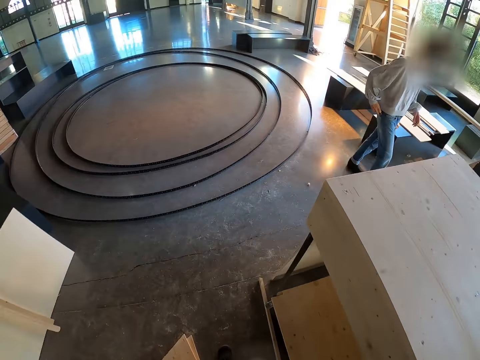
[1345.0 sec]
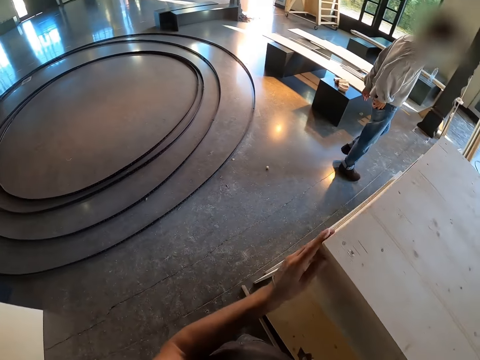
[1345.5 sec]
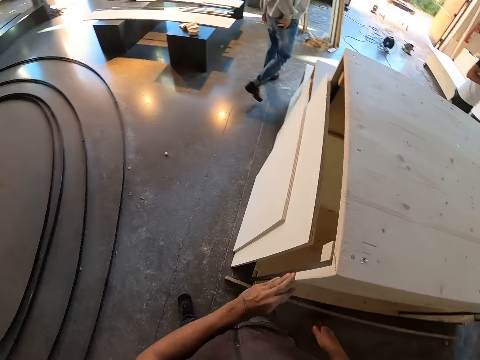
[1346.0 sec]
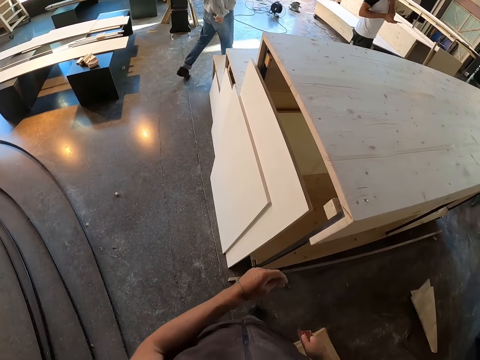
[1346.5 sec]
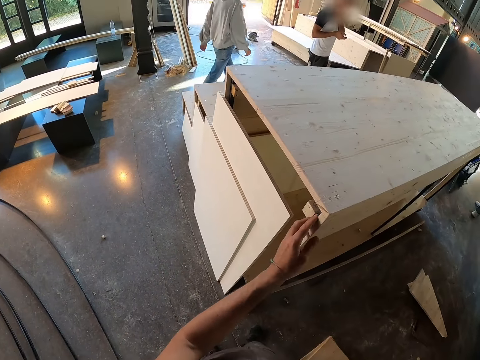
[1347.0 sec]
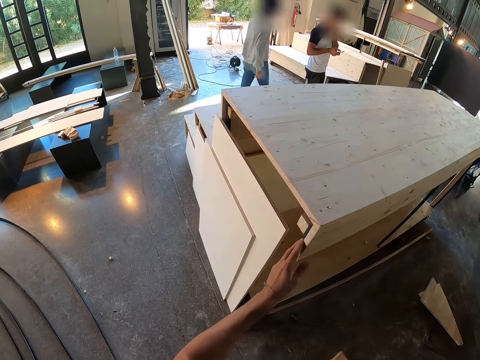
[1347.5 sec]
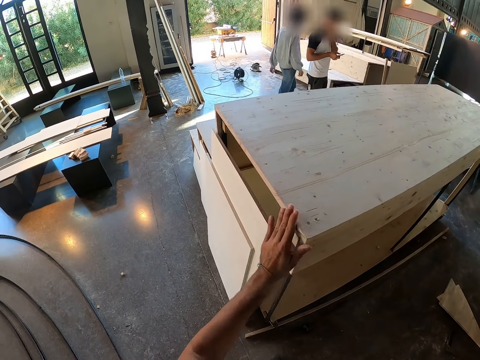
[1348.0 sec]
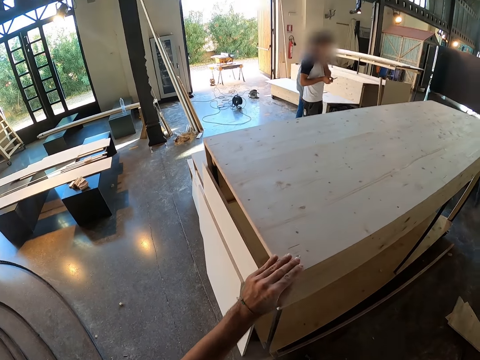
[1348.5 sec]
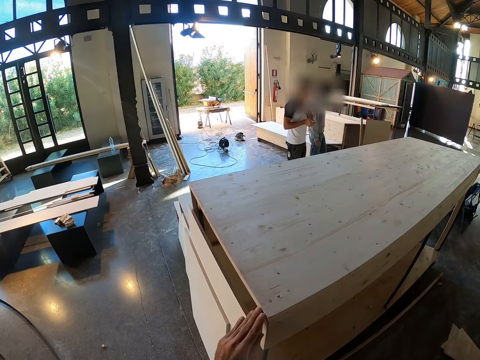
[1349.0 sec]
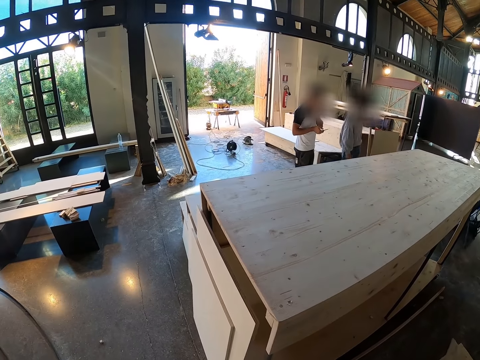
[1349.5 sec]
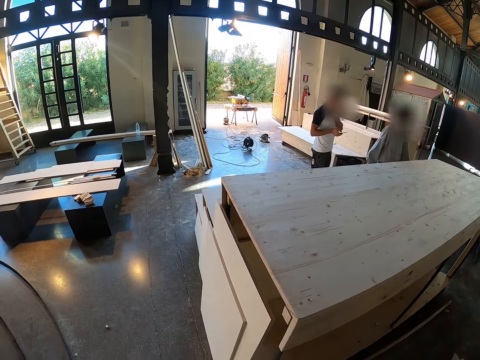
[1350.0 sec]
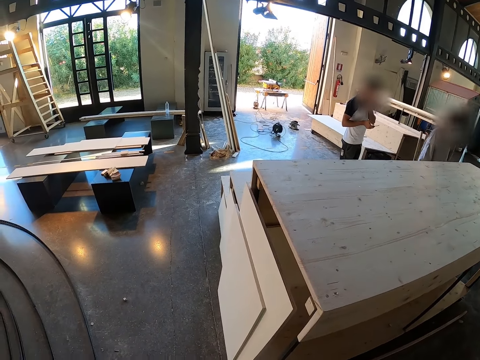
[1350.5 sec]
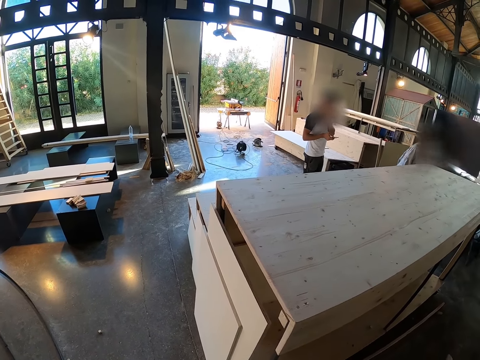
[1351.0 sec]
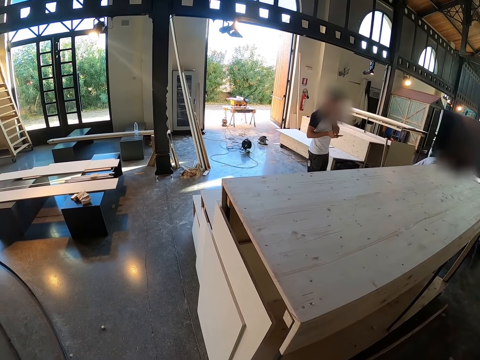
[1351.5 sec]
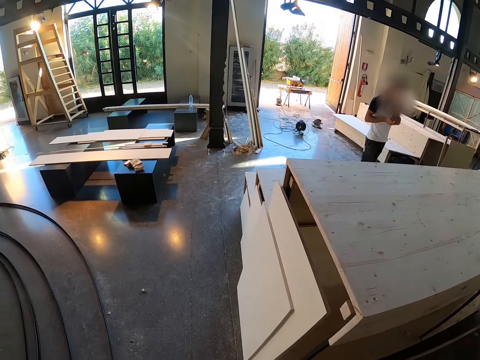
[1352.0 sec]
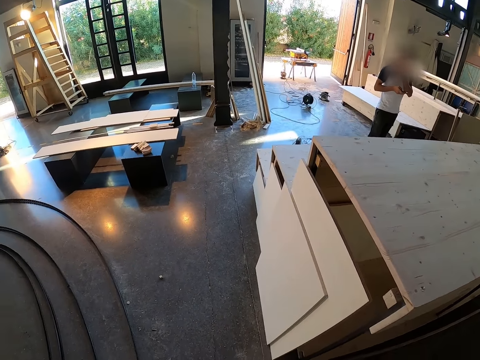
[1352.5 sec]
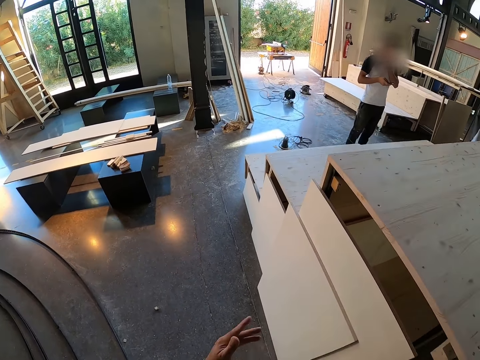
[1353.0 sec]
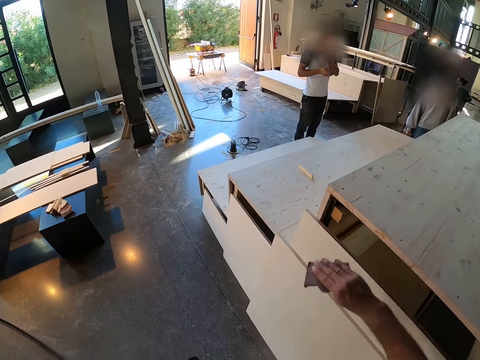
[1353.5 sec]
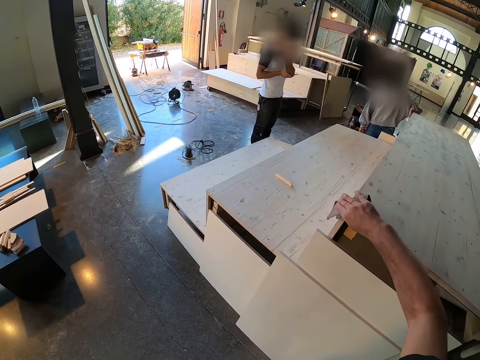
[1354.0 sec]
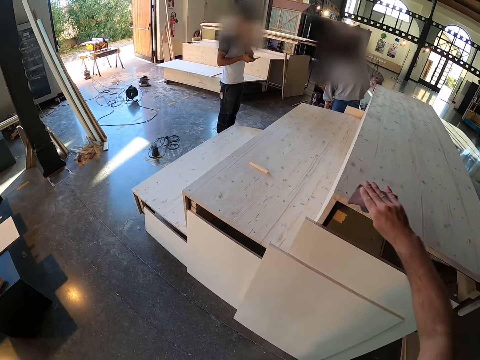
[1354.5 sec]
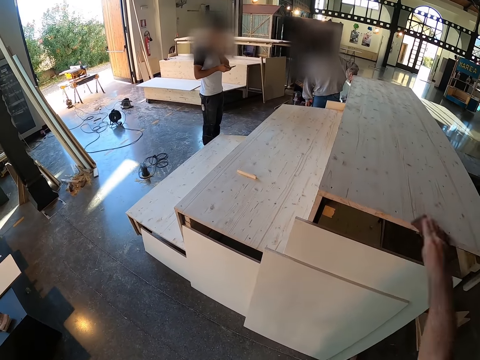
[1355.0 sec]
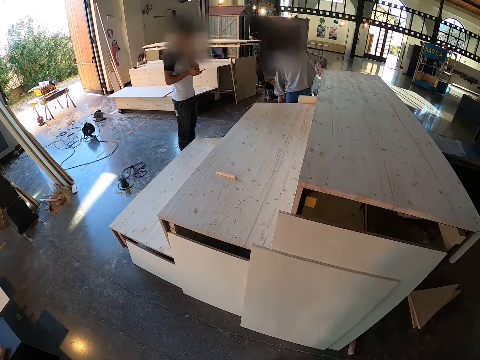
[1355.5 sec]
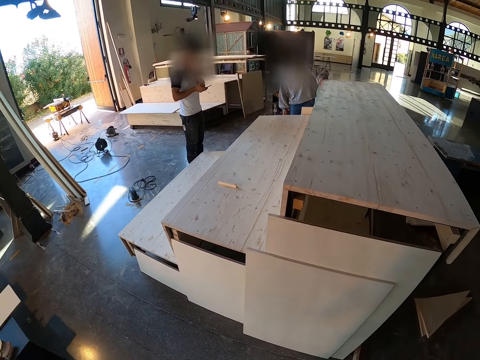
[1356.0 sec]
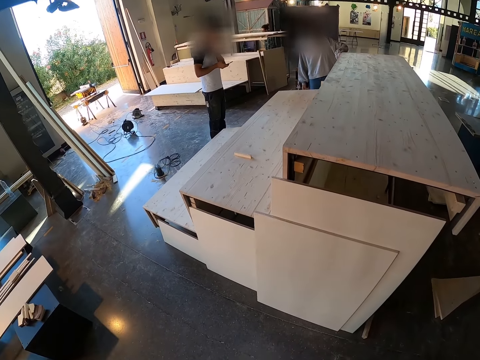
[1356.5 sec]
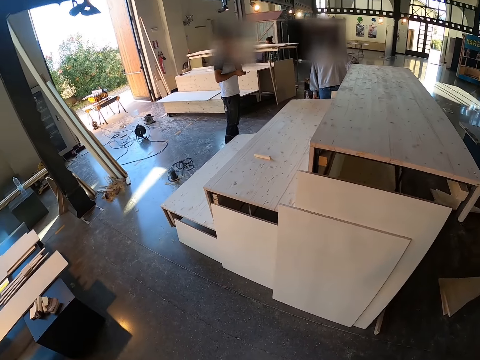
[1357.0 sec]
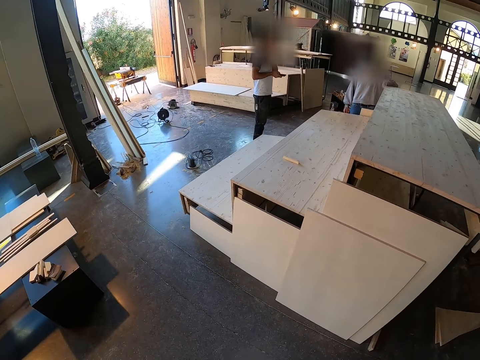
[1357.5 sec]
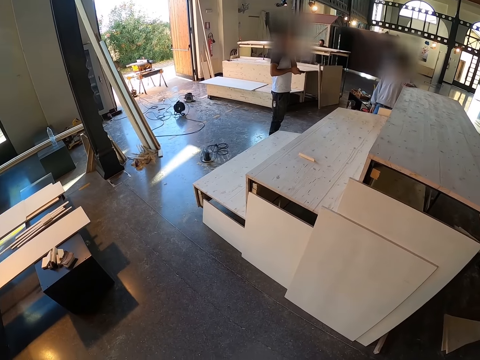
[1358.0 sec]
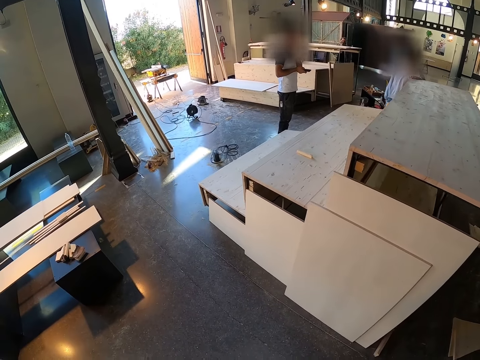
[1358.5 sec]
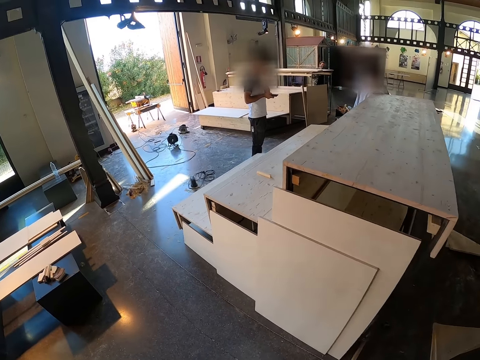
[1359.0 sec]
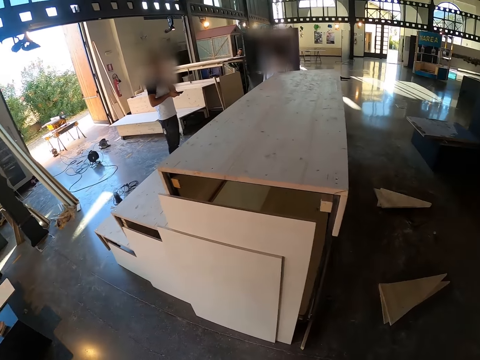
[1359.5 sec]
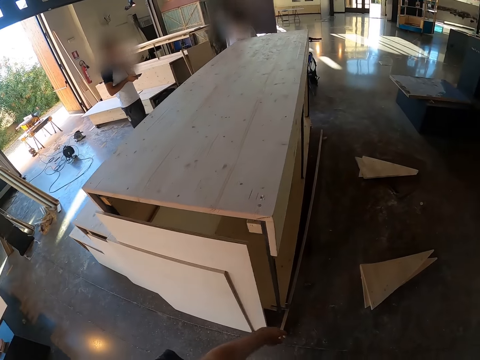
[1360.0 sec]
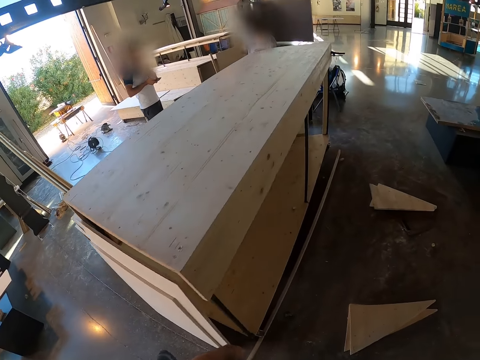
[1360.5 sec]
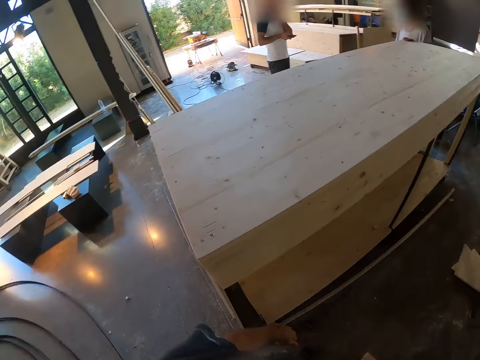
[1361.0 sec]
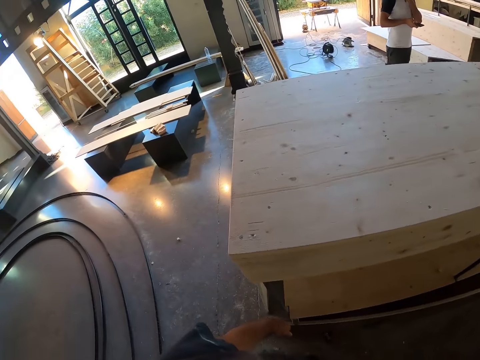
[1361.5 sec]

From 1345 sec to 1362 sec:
A man turns. Another man puts the phone in his pocket with his right hand. The camera wearer cleans the furniture with his left hand. The first man walks and bends. The camera wearer smoothens the furniture with the sandpaper in his right hand. Another man stands. The first man feels the plywood. The second man interacts with another man.

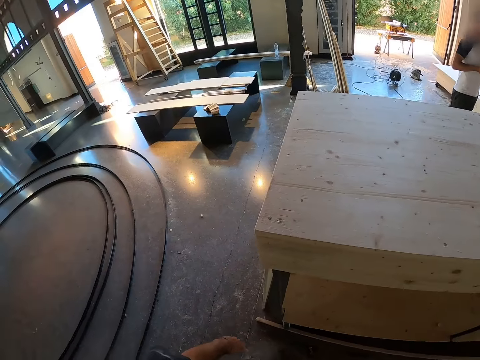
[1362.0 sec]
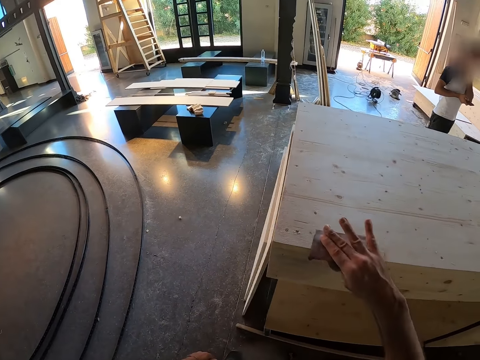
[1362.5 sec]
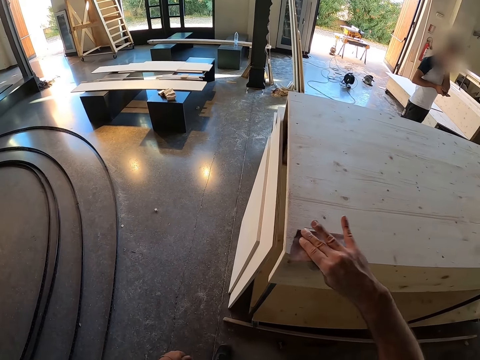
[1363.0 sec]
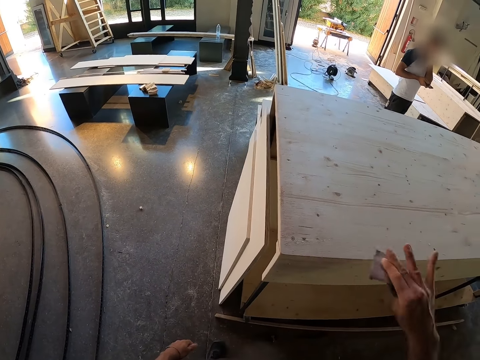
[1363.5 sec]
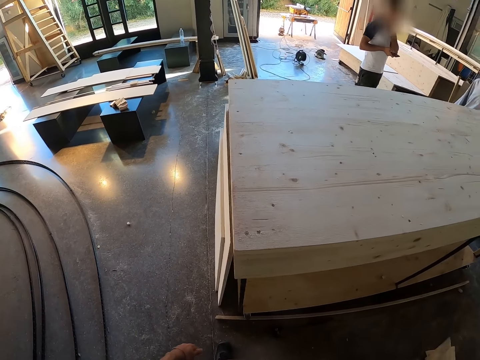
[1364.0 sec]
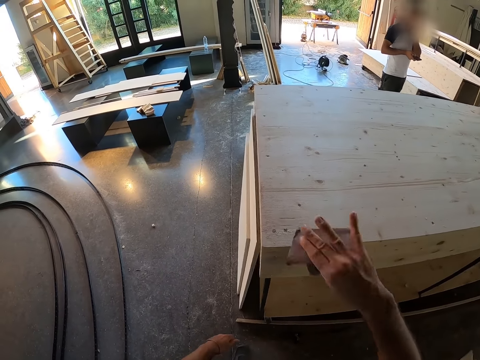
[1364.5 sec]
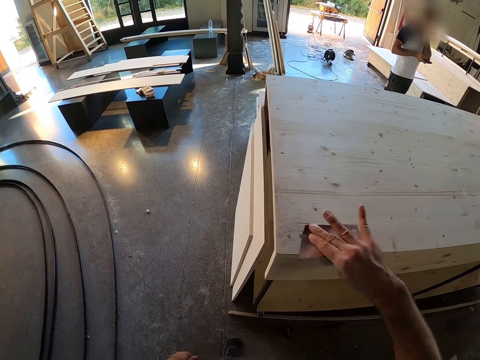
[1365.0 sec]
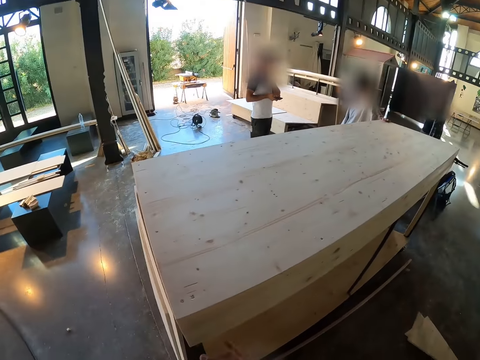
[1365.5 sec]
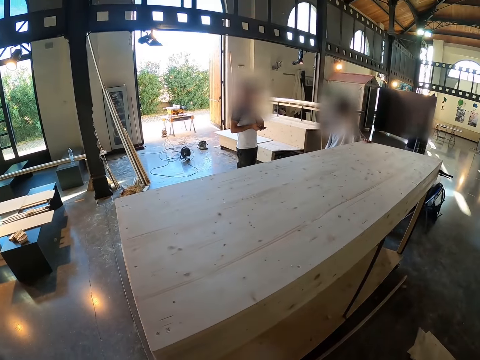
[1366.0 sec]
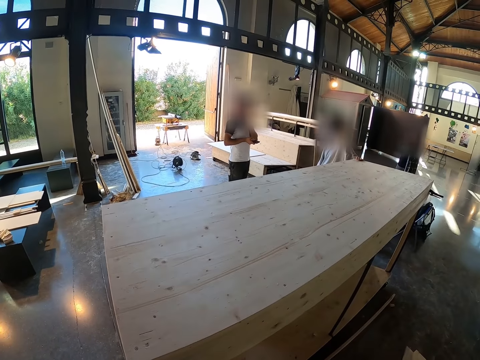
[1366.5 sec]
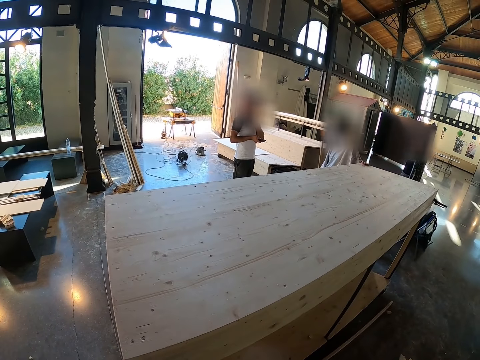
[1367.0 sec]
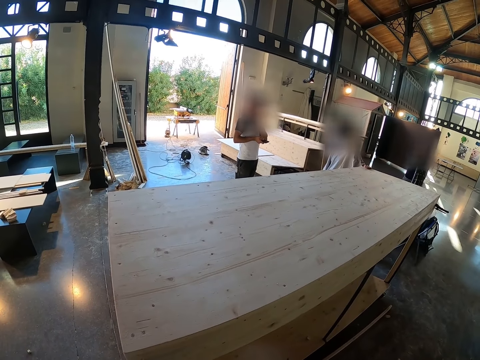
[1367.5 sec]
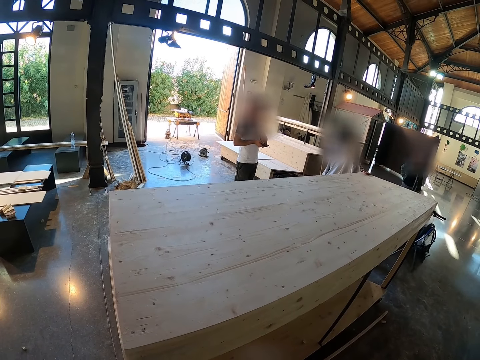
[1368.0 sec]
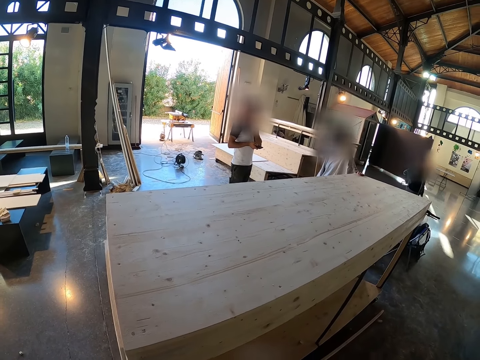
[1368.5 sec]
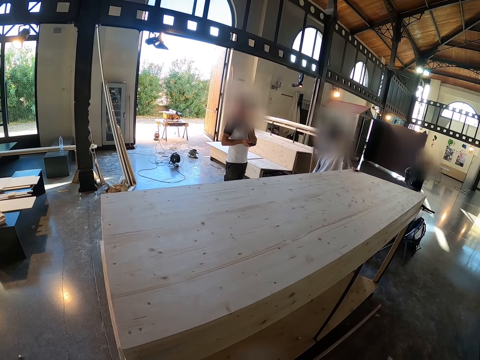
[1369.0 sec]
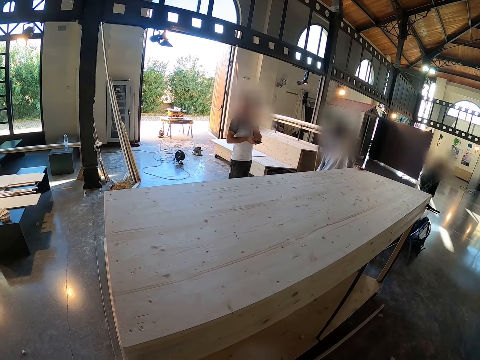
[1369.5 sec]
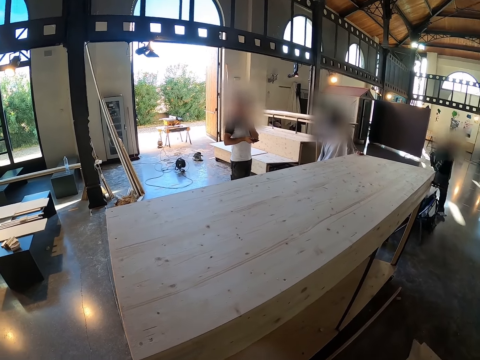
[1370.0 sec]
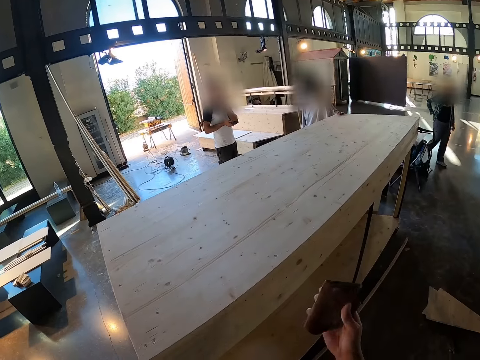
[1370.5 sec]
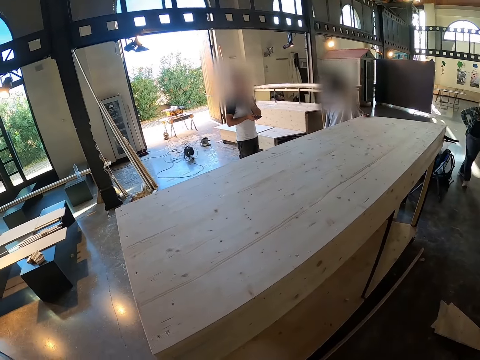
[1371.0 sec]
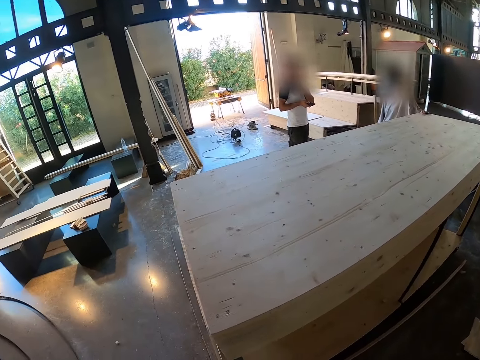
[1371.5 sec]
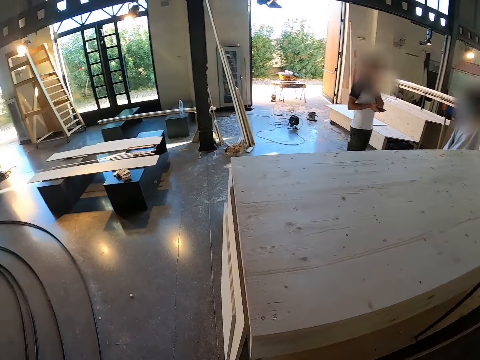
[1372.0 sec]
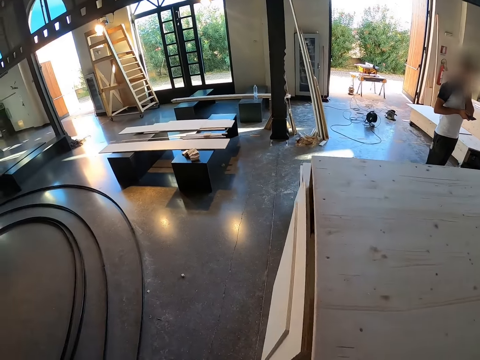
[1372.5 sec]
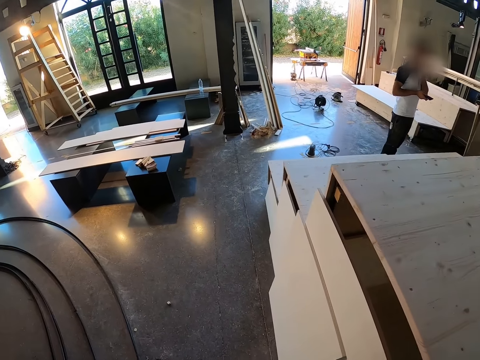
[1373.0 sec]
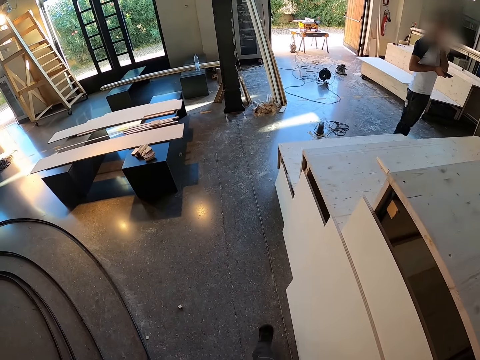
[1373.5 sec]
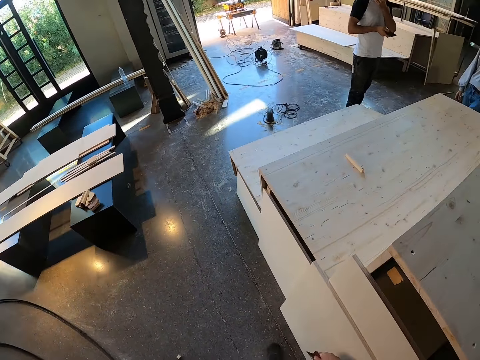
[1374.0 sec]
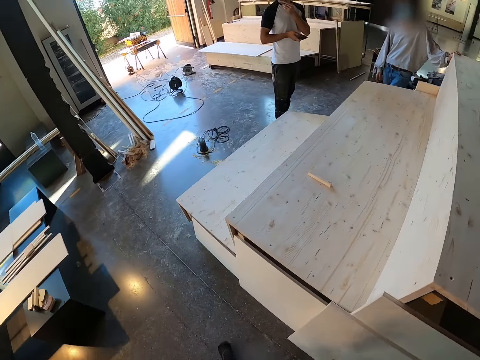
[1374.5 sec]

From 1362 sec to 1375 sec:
The camera wearer smoothens the furniture with the sandpaper in his right hand. He stops. He inspects the staircase. He walks towards another side of the staircase.
